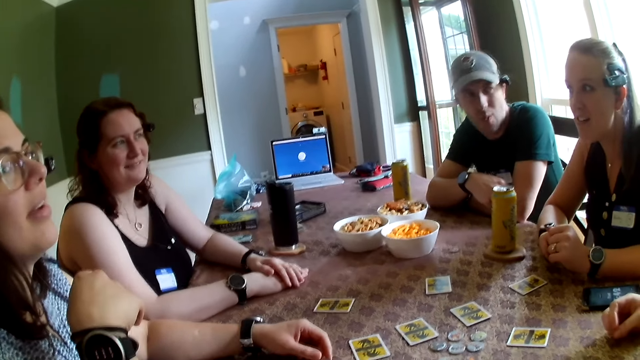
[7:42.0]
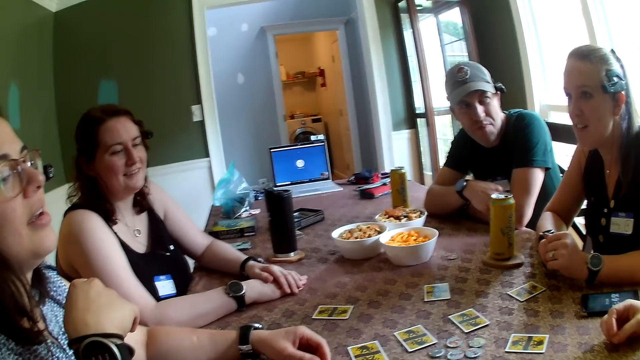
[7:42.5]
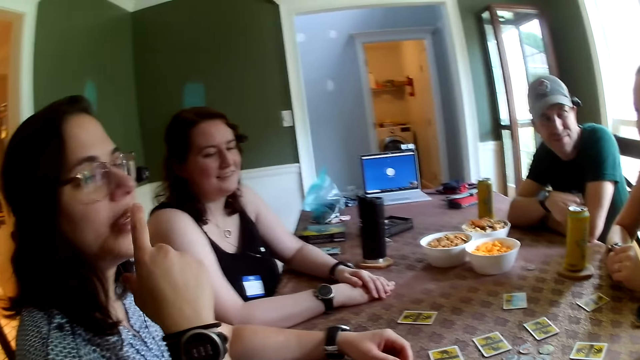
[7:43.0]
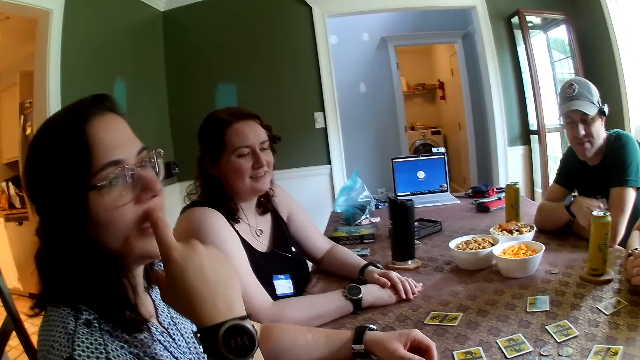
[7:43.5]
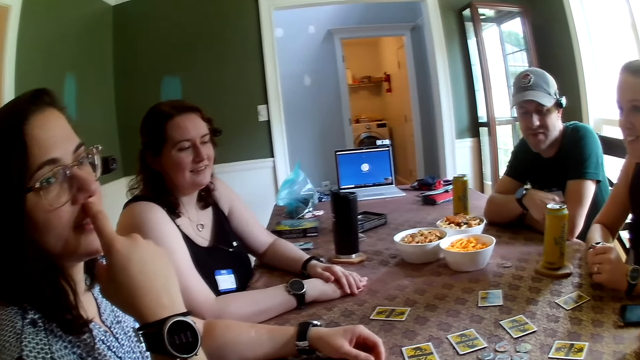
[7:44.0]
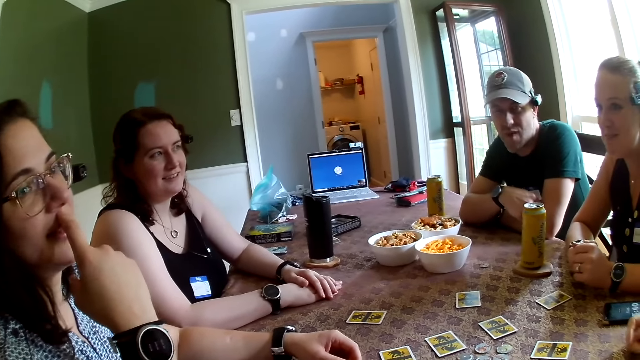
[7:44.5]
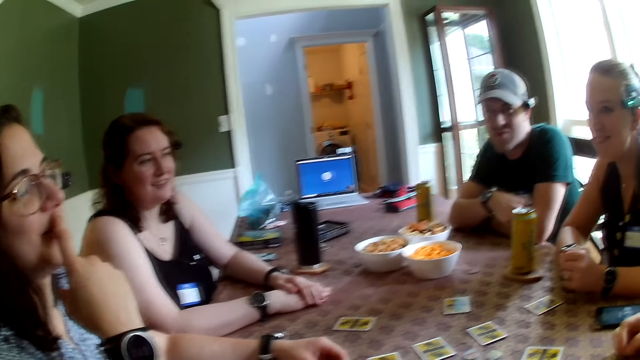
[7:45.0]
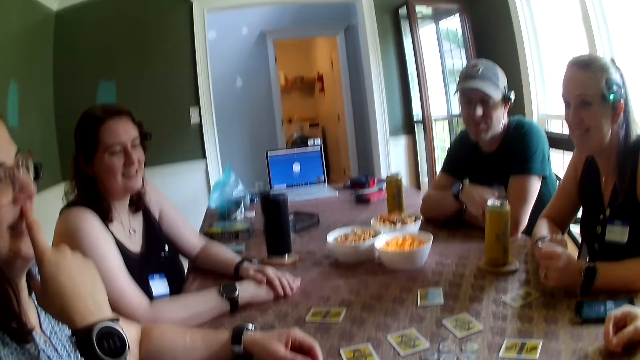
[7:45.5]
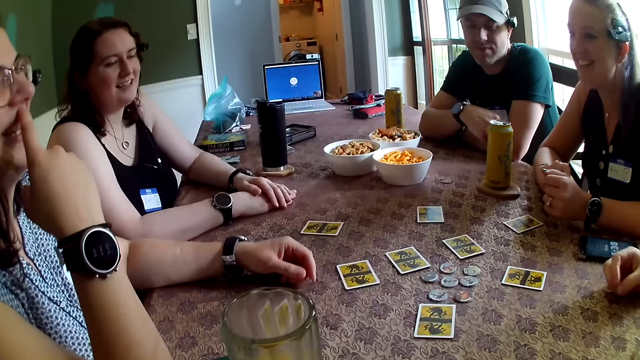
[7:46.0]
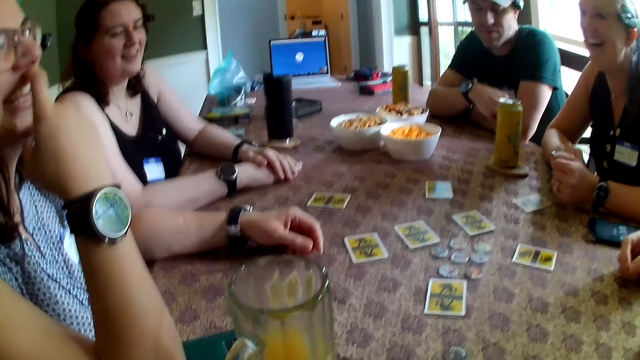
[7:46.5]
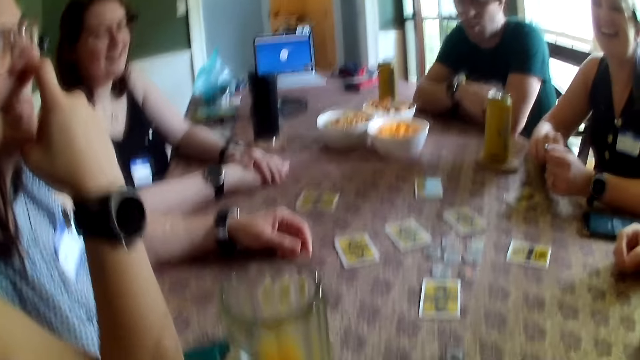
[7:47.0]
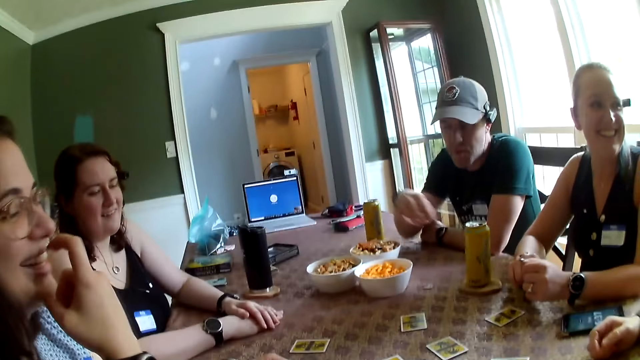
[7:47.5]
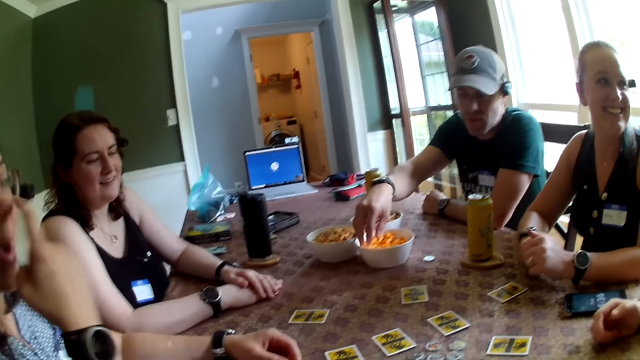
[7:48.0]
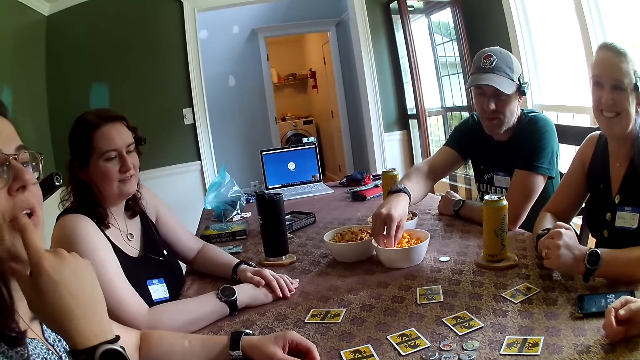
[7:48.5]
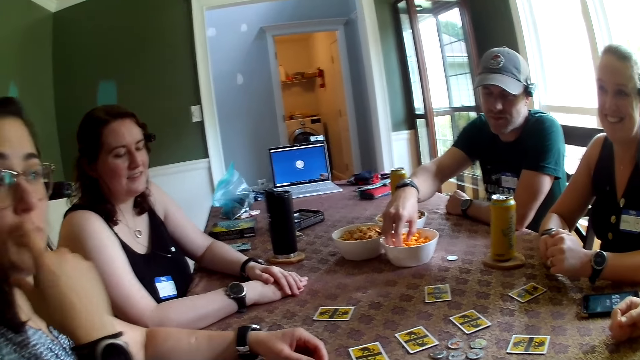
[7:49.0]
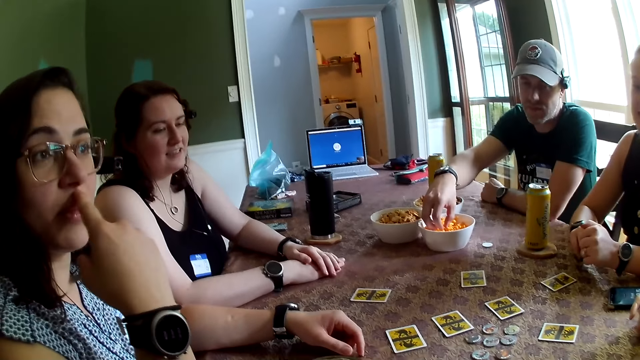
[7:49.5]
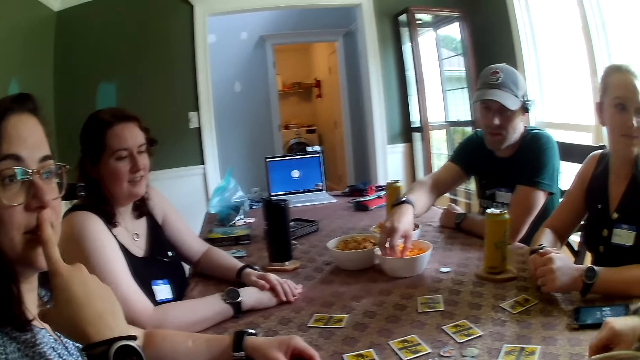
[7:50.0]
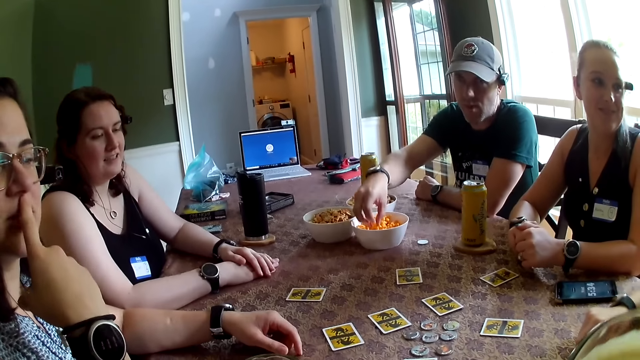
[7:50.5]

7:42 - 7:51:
A lady talks with another lady. A man picks snacks from a bowl on the table with his right hand. The first lady talks with the camera wearer.

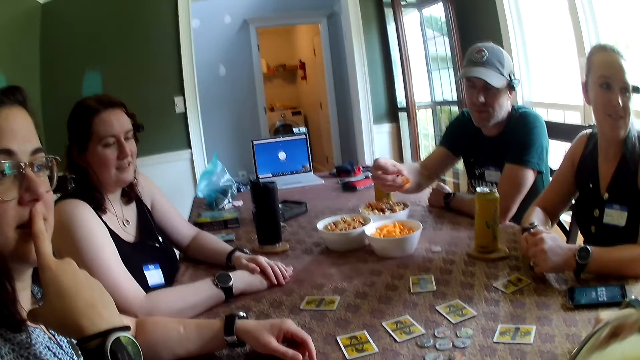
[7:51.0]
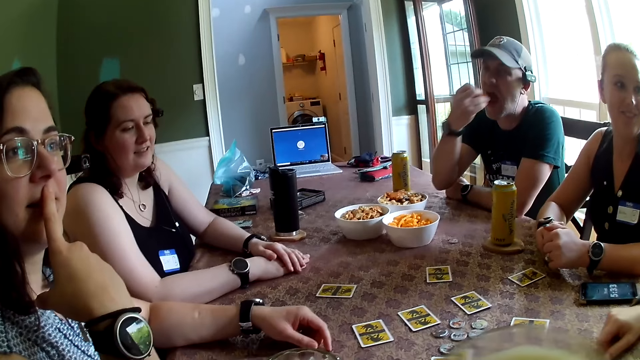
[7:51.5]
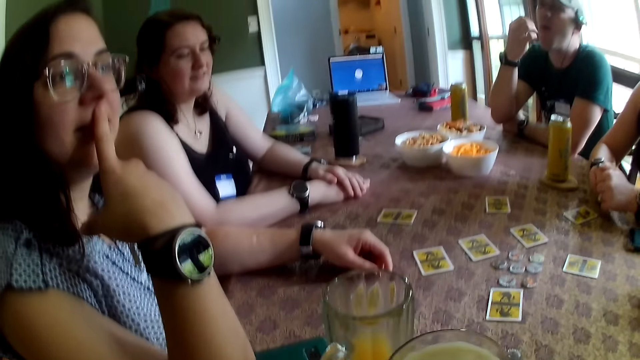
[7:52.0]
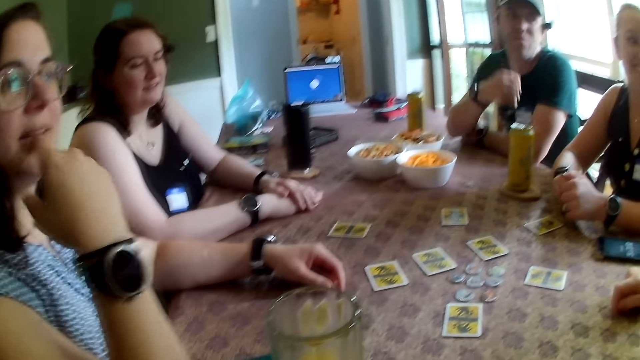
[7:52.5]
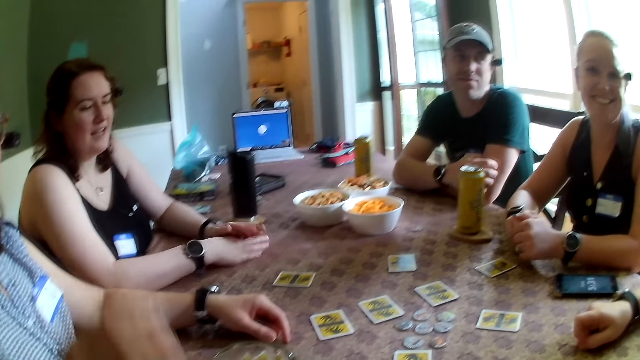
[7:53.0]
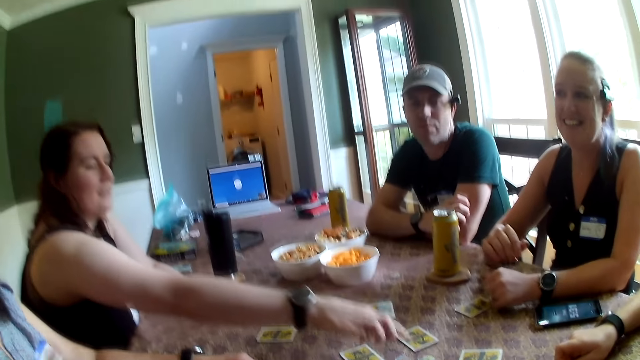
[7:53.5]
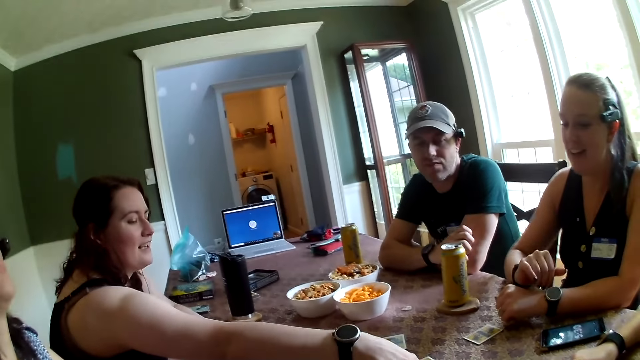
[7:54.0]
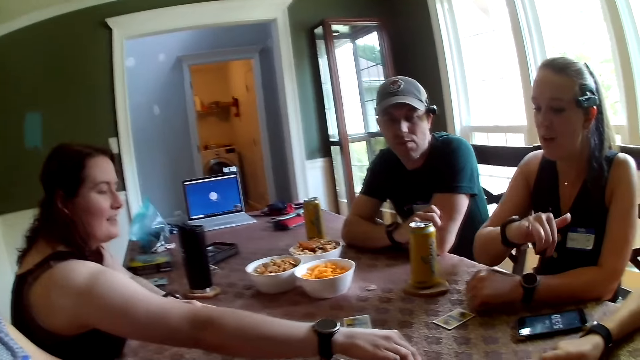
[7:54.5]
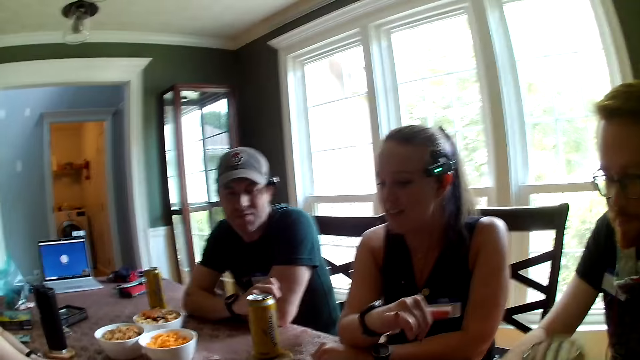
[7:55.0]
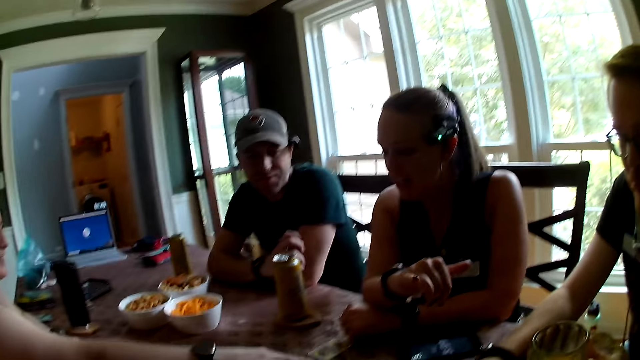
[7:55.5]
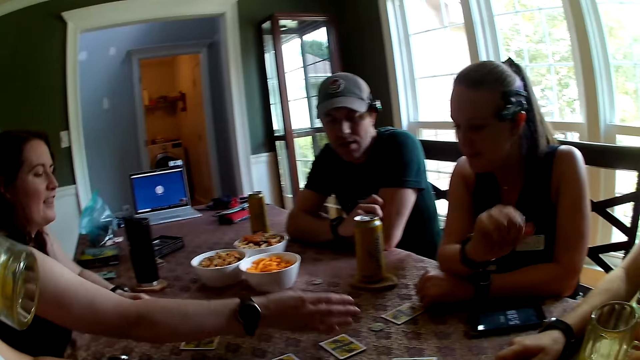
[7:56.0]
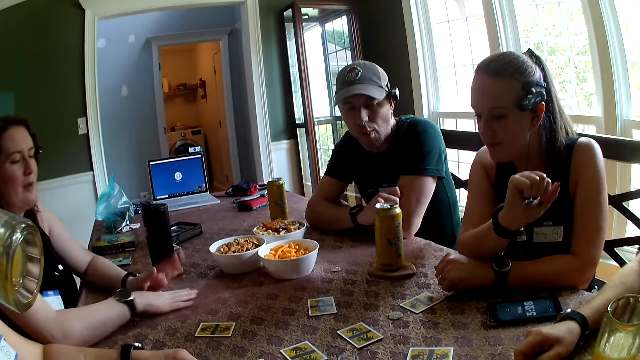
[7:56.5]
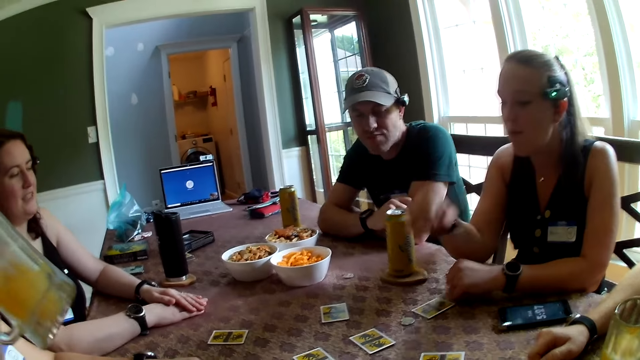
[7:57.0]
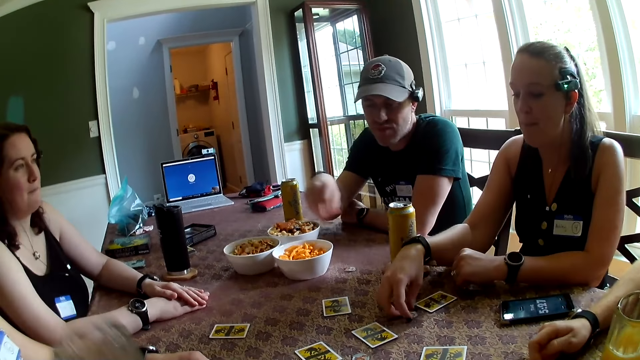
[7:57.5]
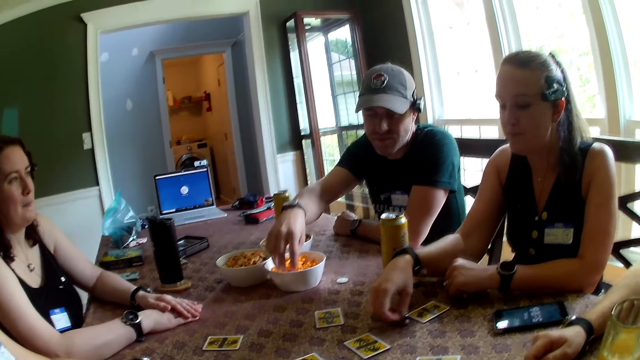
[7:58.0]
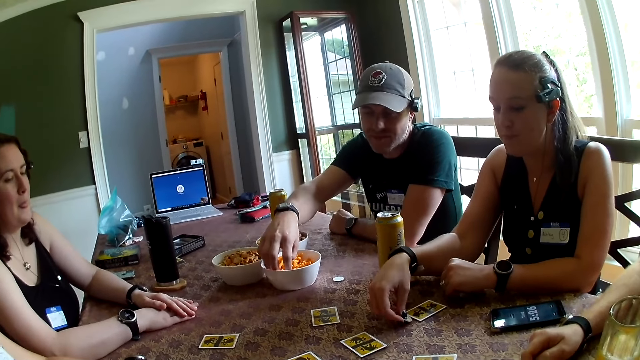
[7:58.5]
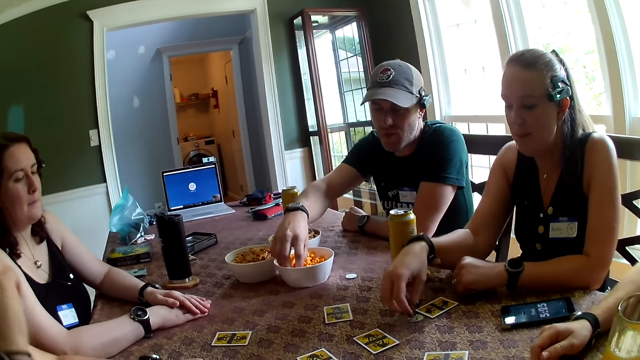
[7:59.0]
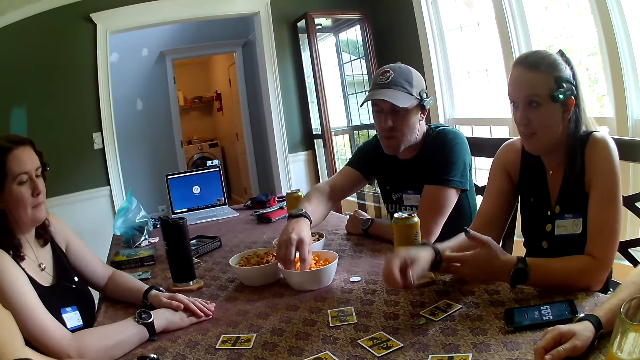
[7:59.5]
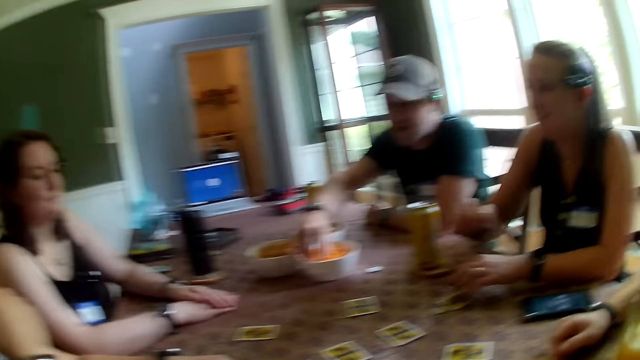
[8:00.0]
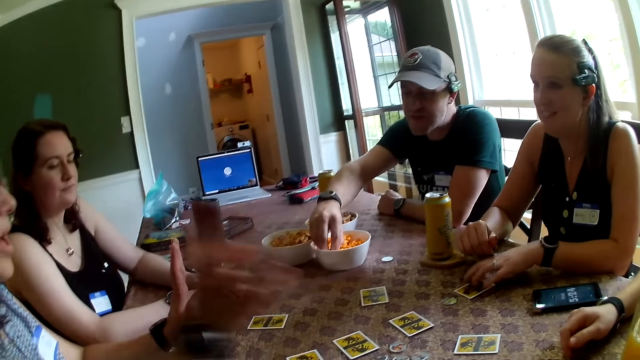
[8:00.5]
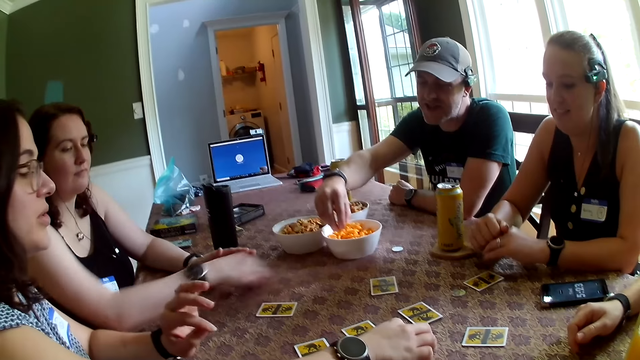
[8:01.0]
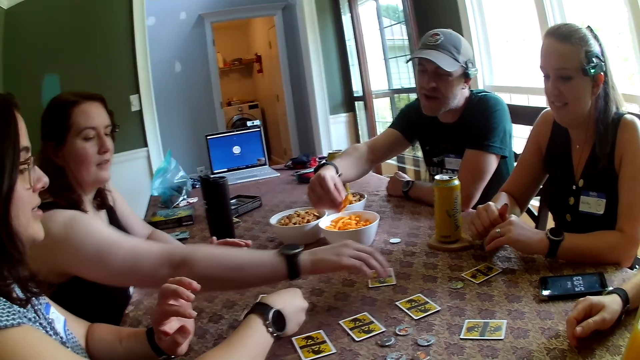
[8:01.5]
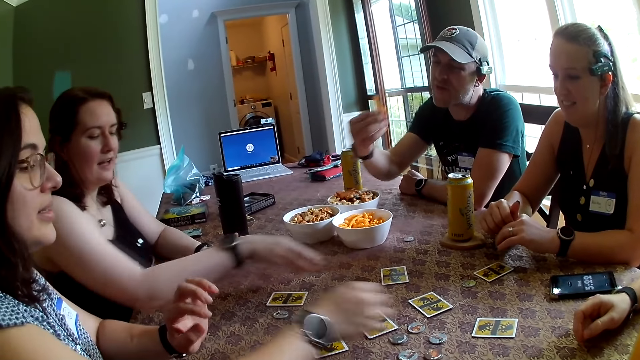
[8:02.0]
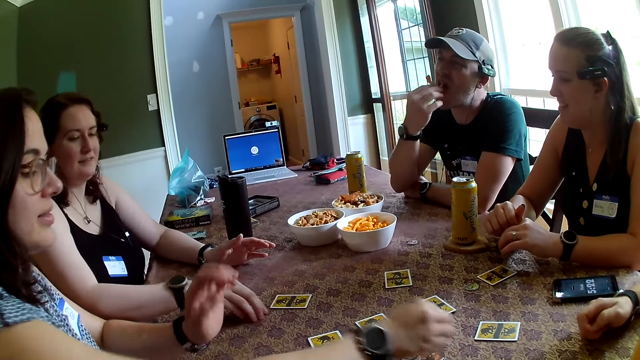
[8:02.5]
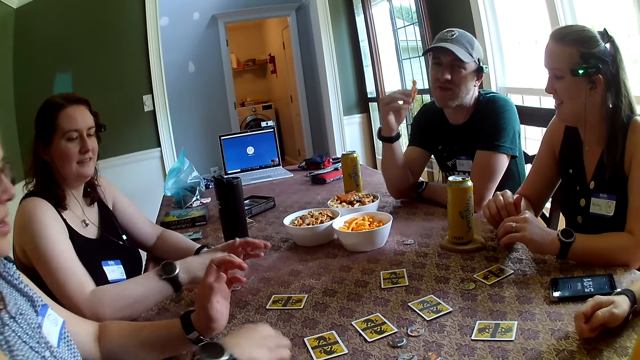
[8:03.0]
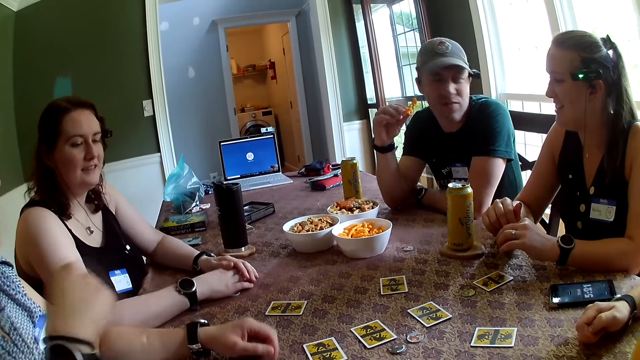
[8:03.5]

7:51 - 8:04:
A man eats the snack with his right hand. A woman adjusts the card on the table with her right hand. A lady stretches her hand. The camera wearer talks with another lady. Another lady drinks juice. Another woman flips the token on the table with her hand. The man picks up something. The first lady touches the cards.
